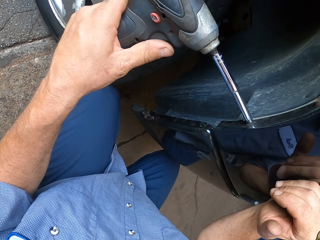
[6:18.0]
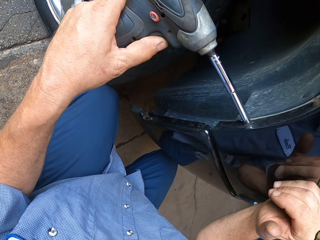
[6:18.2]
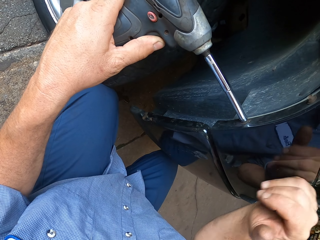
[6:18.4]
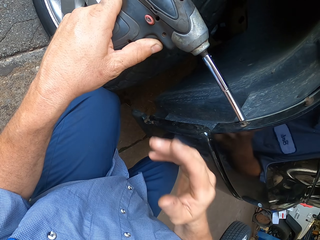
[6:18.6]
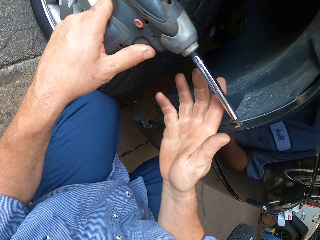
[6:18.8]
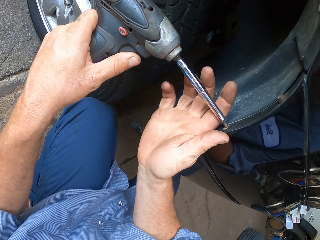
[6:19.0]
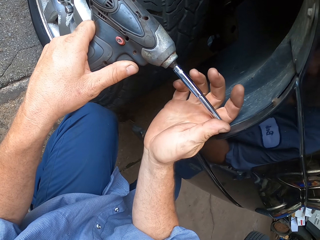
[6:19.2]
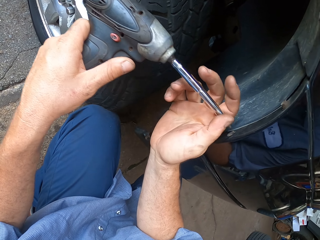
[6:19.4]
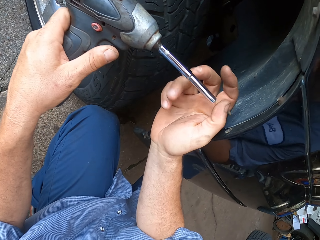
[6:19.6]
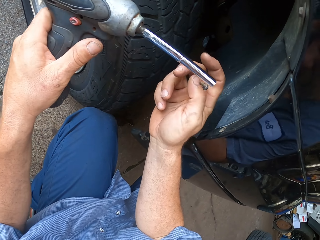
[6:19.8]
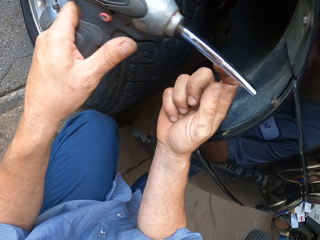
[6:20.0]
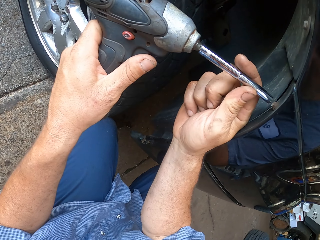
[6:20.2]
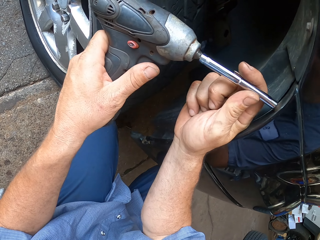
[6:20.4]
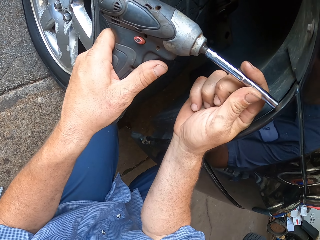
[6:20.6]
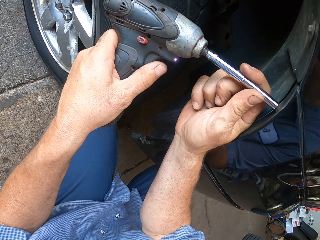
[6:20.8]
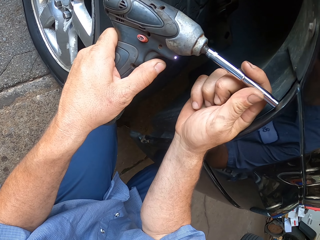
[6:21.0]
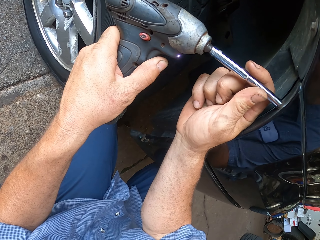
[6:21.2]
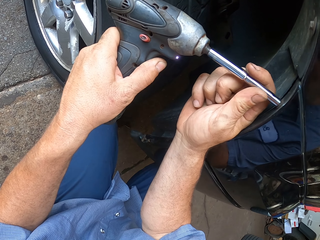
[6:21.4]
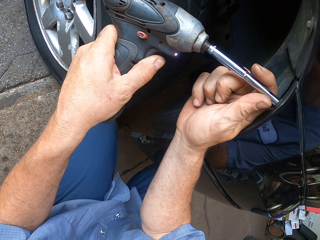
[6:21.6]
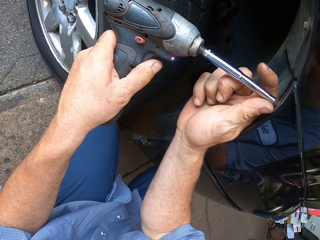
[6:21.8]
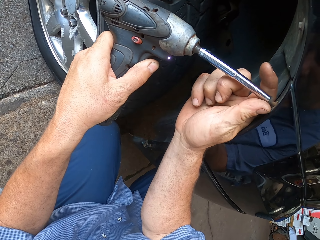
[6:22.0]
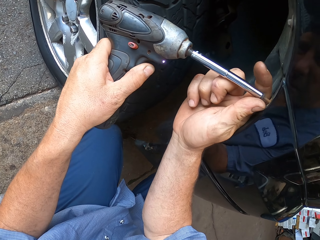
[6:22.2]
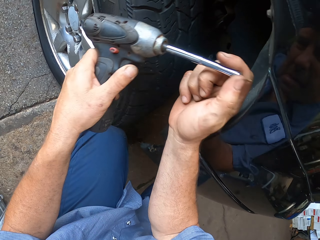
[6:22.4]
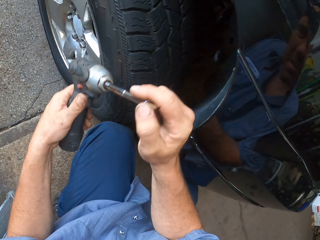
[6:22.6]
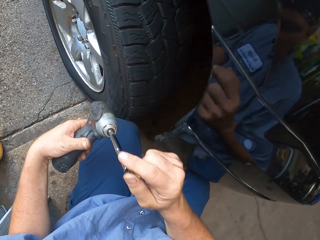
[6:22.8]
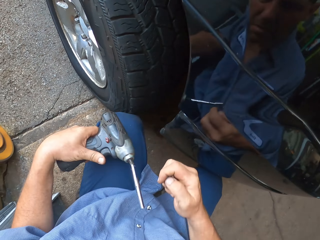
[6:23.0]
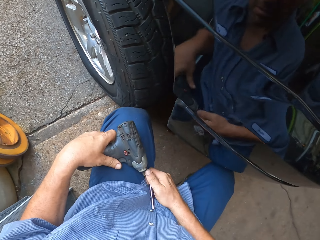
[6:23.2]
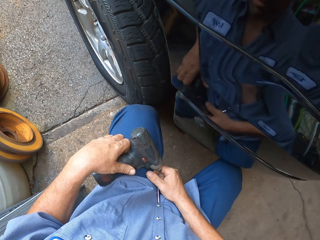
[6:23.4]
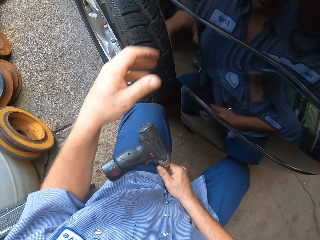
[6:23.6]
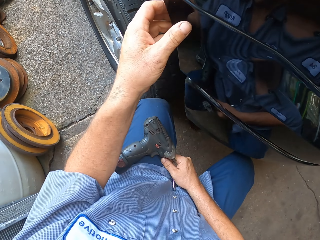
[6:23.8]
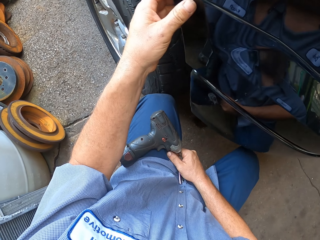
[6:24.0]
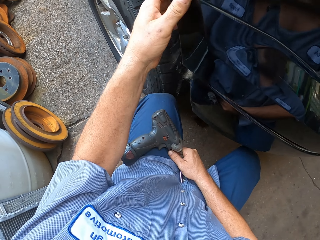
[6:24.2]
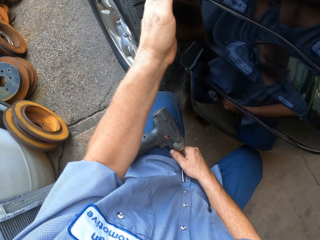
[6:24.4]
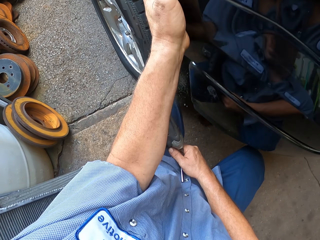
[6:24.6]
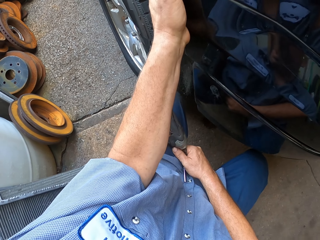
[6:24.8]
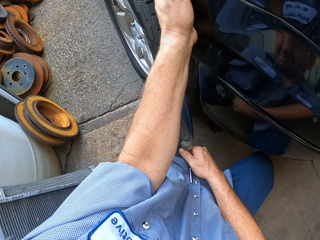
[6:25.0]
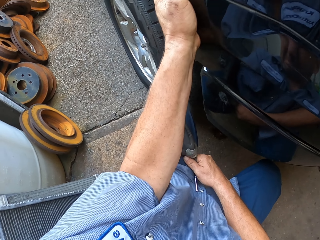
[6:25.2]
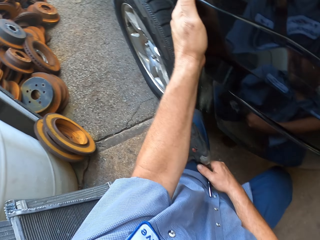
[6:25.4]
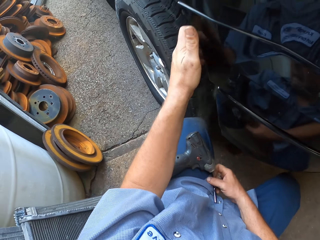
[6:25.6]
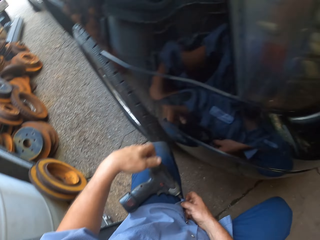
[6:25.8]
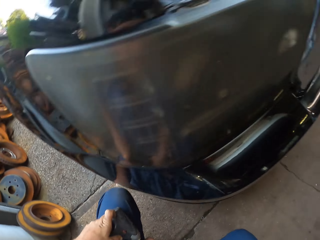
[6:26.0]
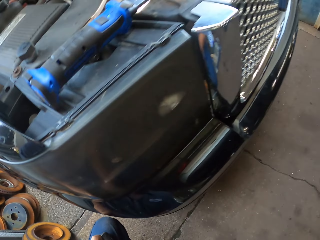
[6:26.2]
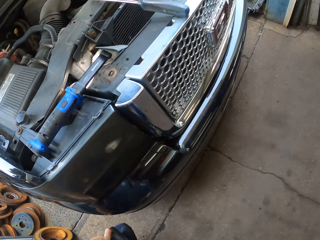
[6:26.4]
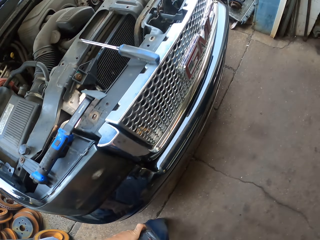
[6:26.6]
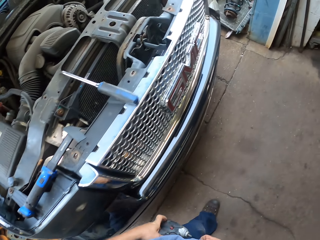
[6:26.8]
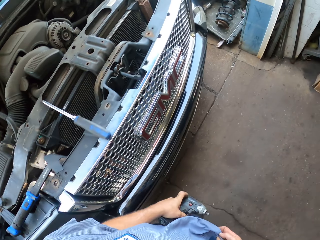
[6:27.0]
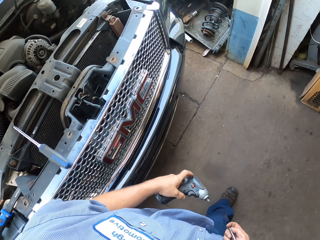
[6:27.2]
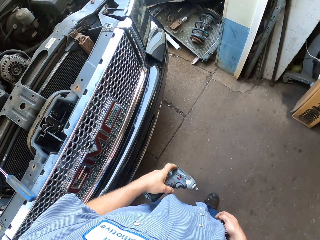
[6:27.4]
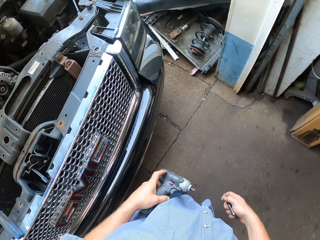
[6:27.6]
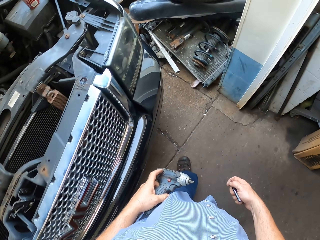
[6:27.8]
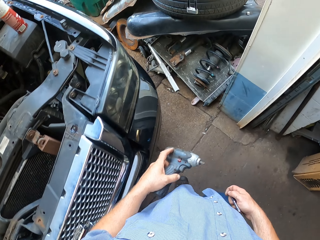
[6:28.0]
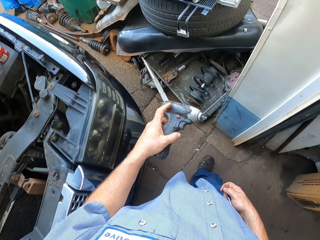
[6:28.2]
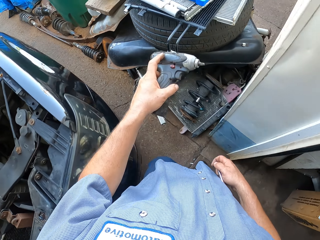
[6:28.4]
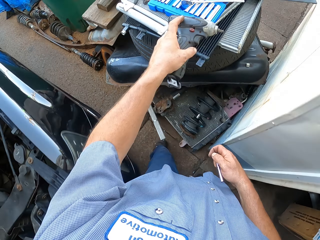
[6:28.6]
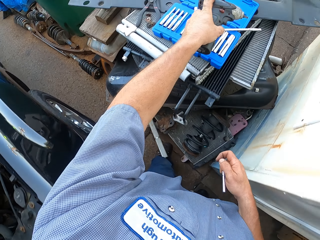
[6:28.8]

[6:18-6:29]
The camera wearer lifts his hand up. He unscrews another nut with a drill. He holds the screw with the left hand. He drills out a screw. He places the drill on his leg. He holds the drill with his right hand. He lifts his hand up. He moves a metal. He pulls a bumper. He stands up and moves forward.

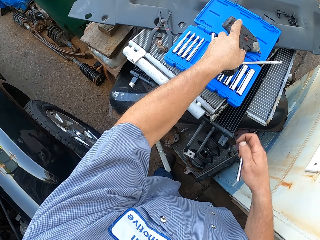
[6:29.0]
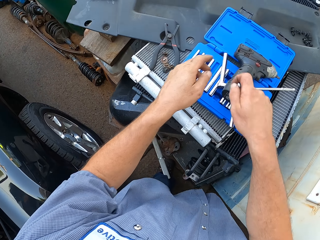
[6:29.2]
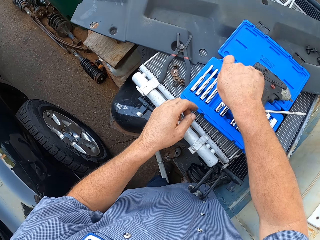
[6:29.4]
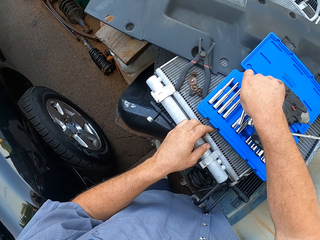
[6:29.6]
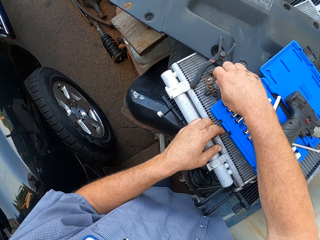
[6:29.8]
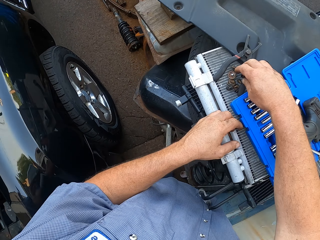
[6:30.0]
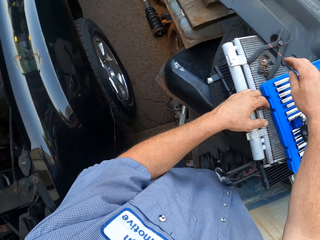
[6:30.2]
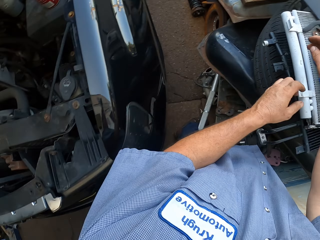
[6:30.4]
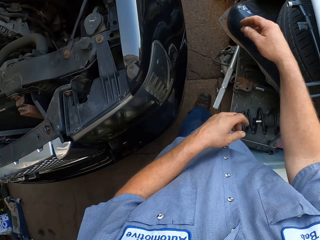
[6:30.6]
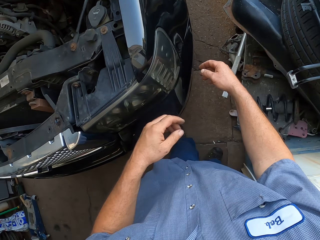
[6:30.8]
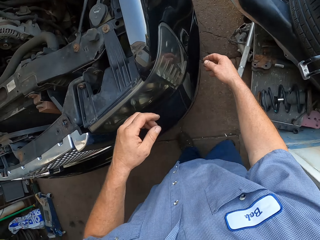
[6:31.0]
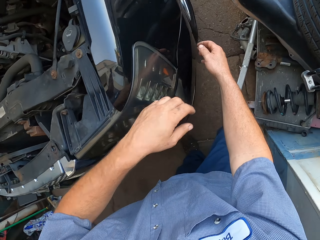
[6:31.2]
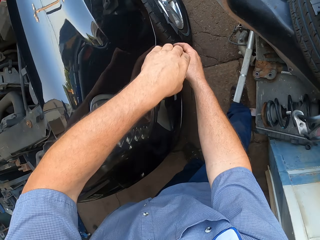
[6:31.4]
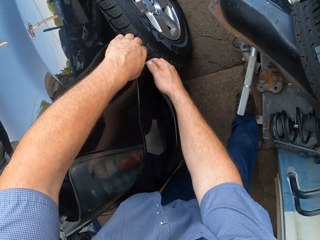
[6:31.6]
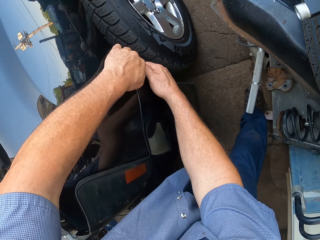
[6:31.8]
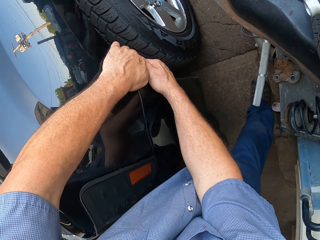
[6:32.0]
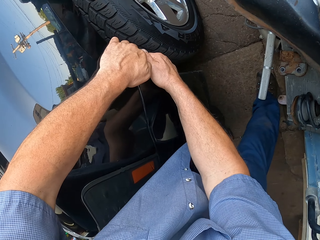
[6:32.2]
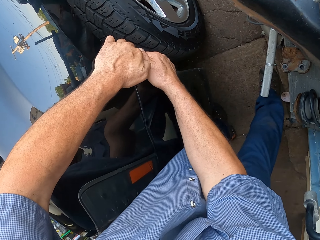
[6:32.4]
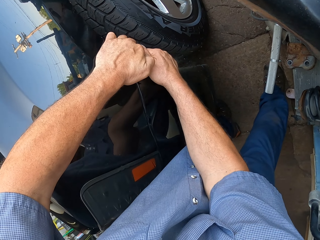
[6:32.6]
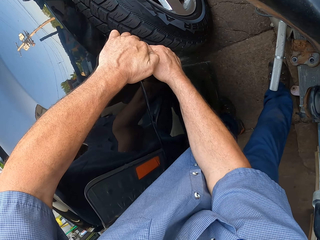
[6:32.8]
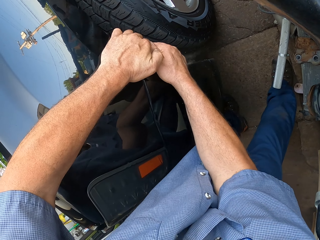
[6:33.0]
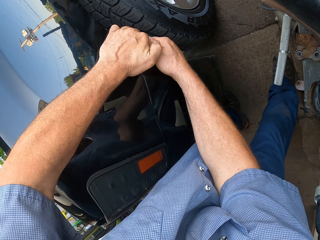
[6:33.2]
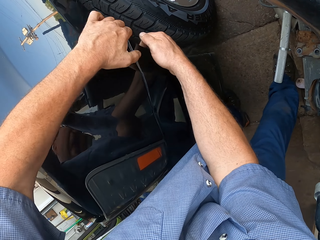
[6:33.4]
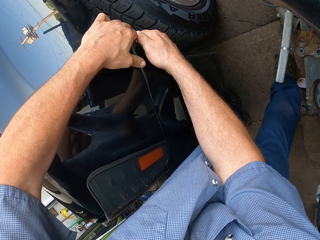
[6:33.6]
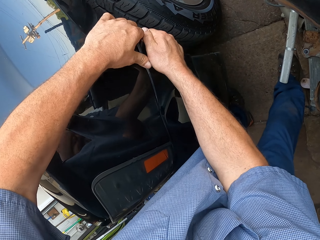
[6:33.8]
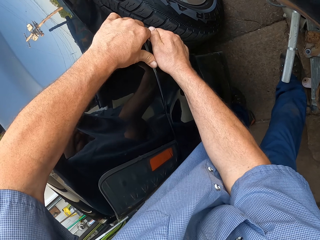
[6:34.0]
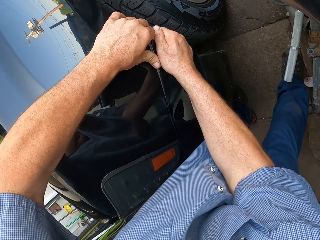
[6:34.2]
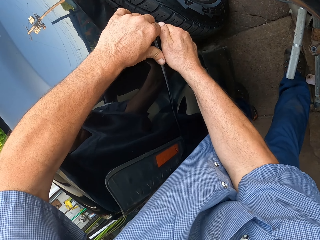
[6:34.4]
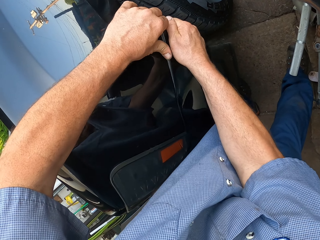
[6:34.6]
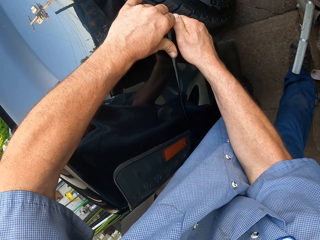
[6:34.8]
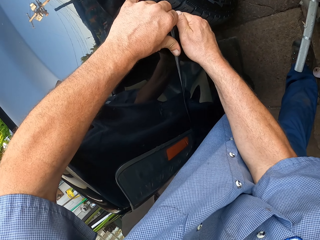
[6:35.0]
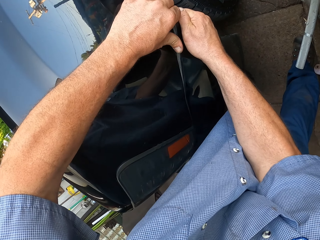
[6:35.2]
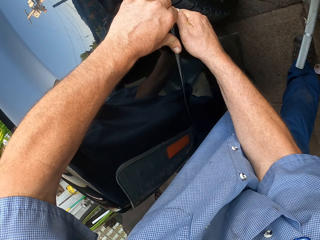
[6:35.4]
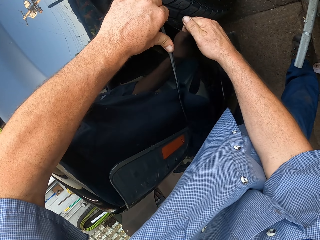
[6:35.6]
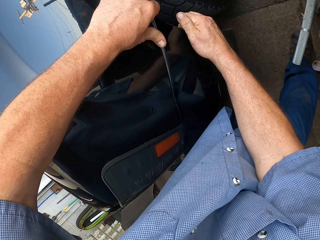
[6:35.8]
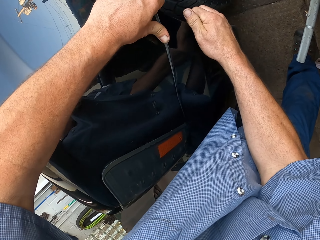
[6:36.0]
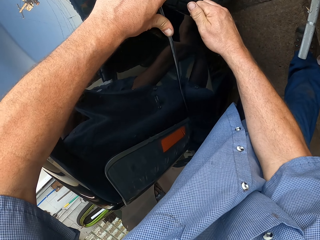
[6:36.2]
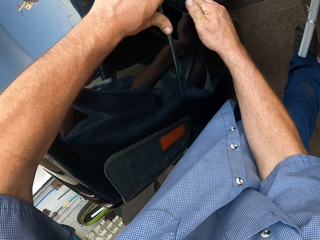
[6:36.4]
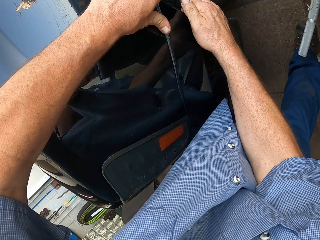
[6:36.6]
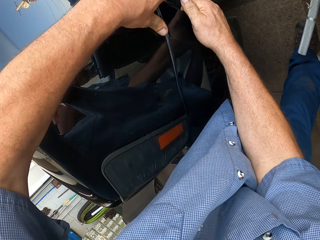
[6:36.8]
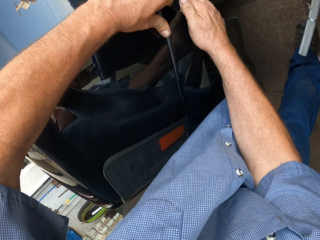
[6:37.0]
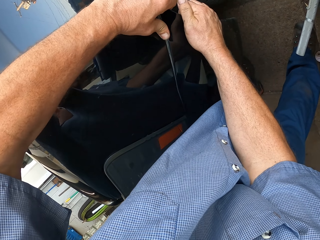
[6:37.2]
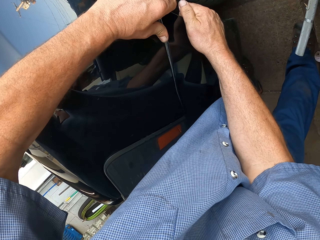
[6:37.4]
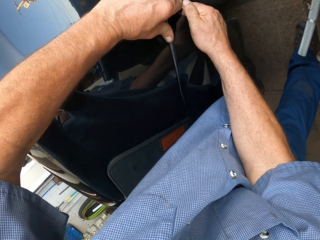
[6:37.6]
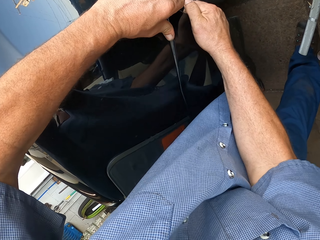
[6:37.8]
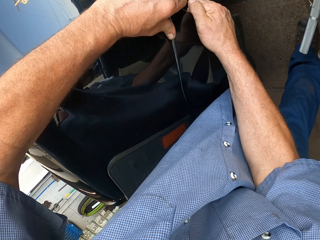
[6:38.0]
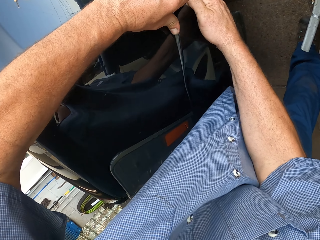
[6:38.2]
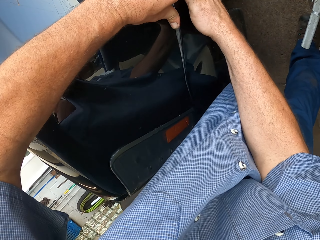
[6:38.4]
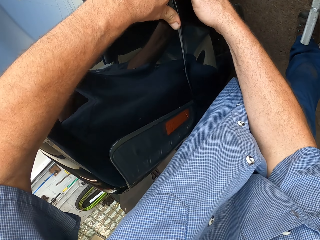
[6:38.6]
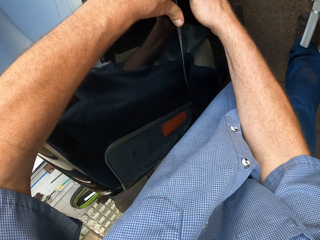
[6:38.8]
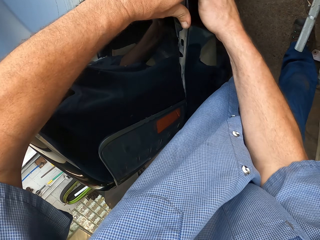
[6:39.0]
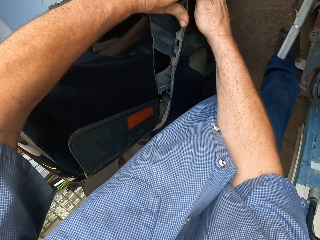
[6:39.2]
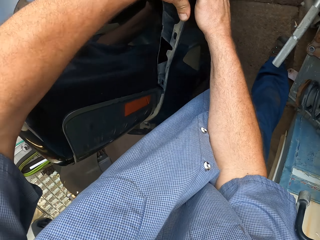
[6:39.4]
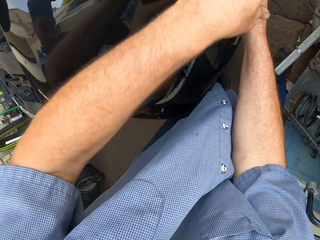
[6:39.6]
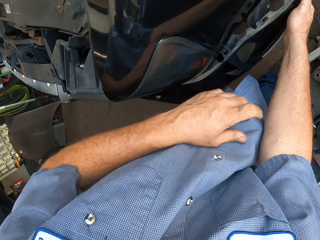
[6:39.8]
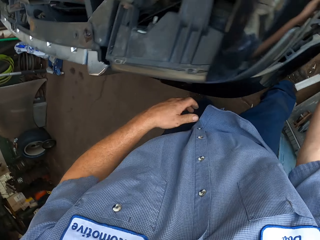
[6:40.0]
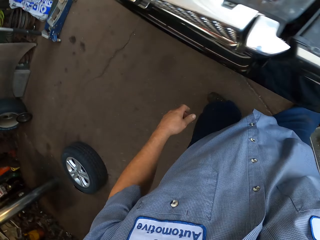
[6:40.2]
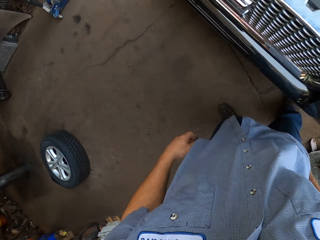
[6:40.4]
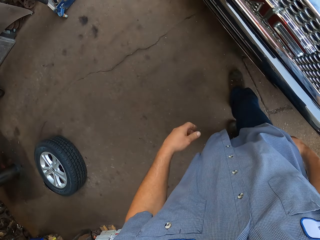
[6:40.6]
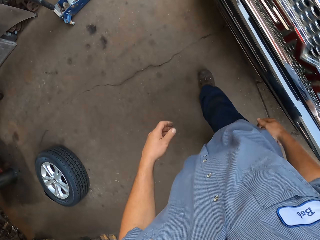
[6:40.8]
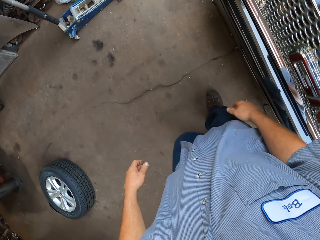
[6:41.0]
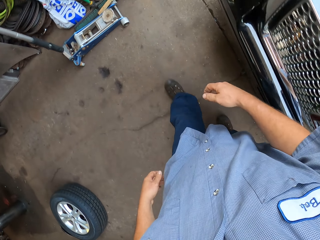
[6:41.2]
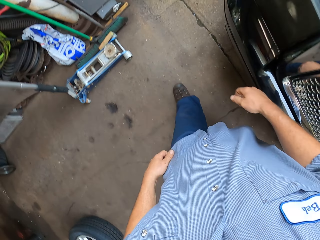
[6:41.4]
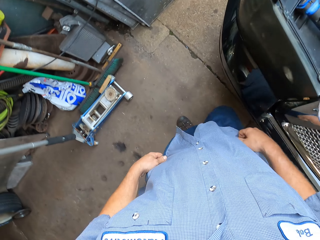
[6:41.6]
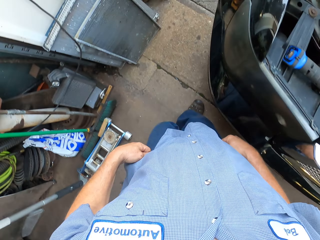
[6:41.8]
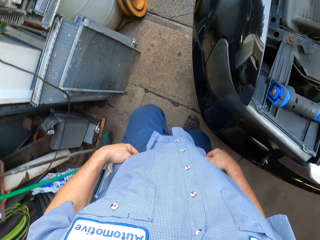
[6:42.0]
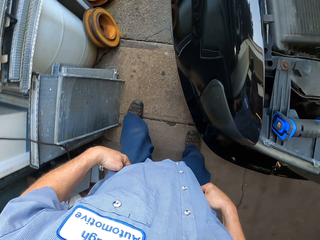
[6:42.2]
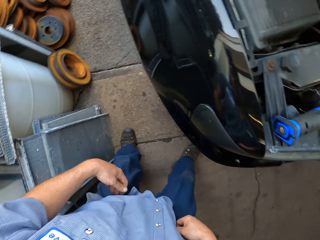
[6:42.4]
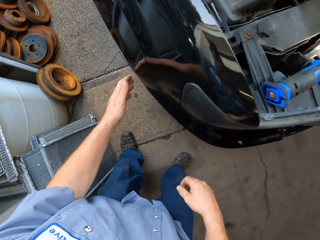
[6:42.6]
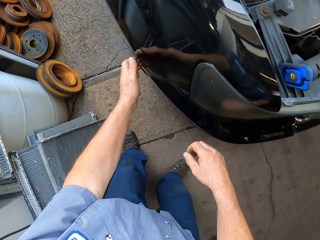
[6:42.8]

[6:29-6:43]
The camera wearer places the drill on the tray. They place the metal rod on the white metal. They turn around. They pull a bumper with both hands. They shake the metal. They move out the metal from the car. They walk forward.
